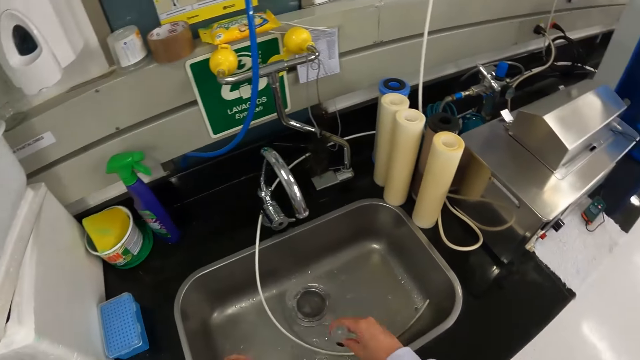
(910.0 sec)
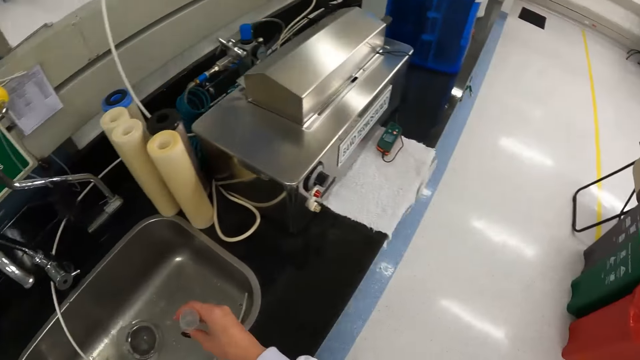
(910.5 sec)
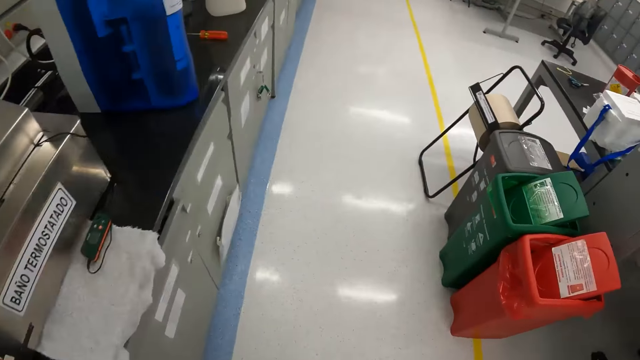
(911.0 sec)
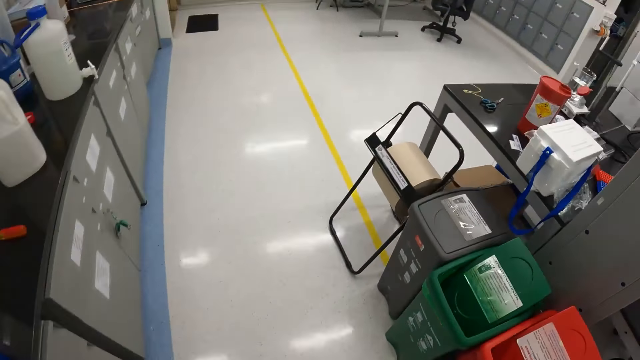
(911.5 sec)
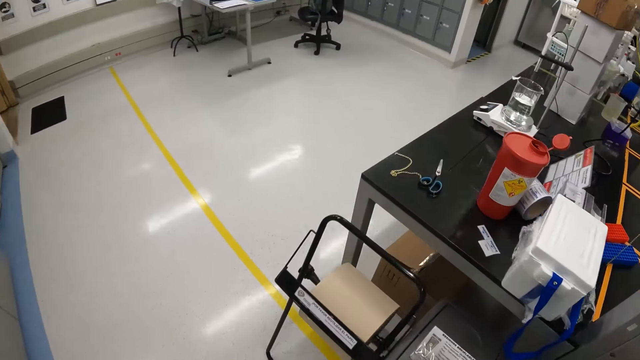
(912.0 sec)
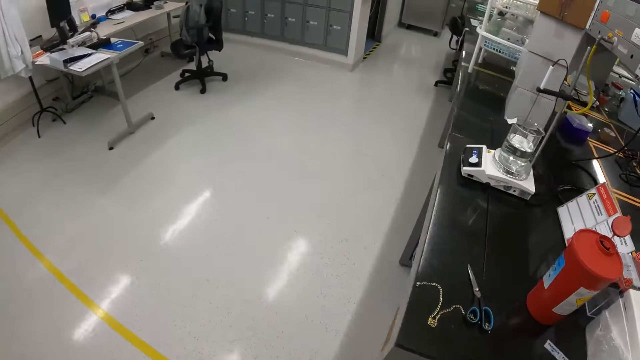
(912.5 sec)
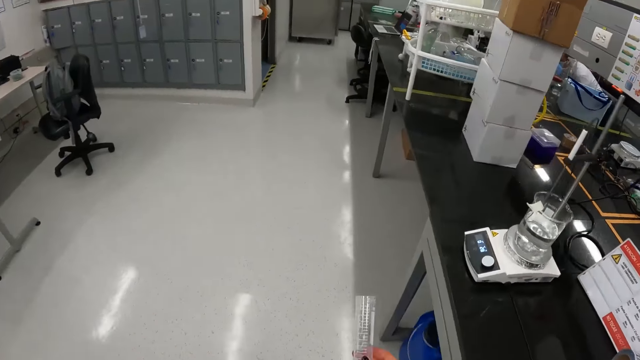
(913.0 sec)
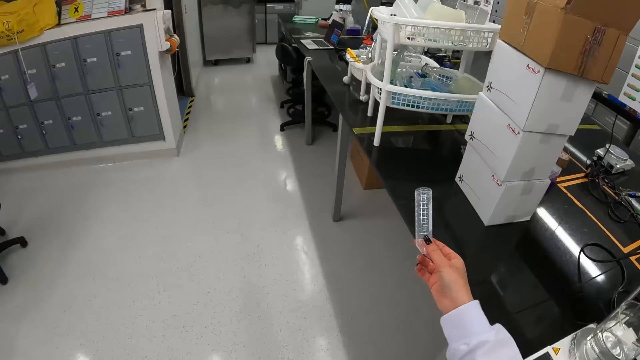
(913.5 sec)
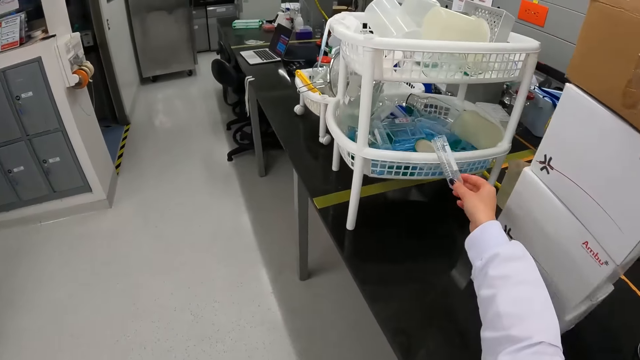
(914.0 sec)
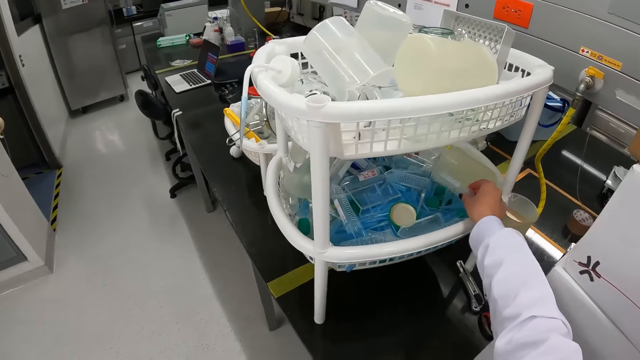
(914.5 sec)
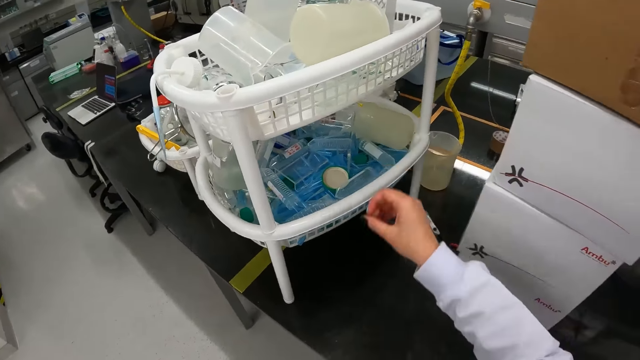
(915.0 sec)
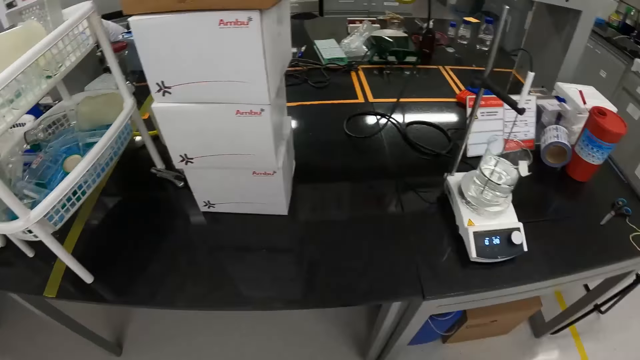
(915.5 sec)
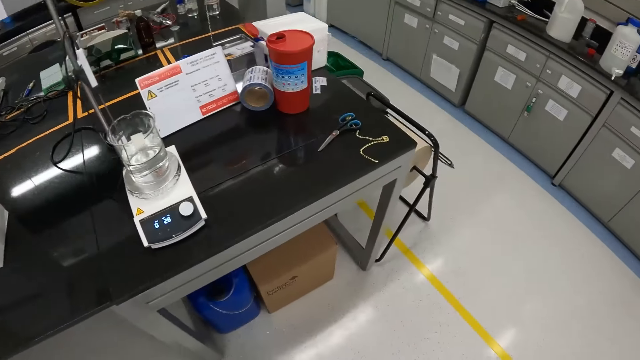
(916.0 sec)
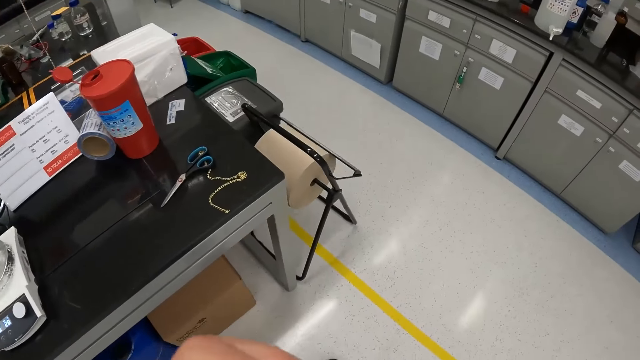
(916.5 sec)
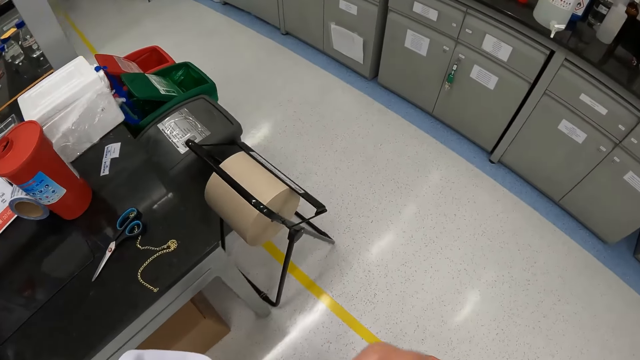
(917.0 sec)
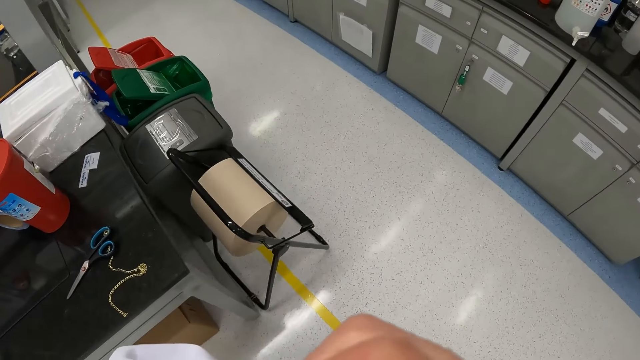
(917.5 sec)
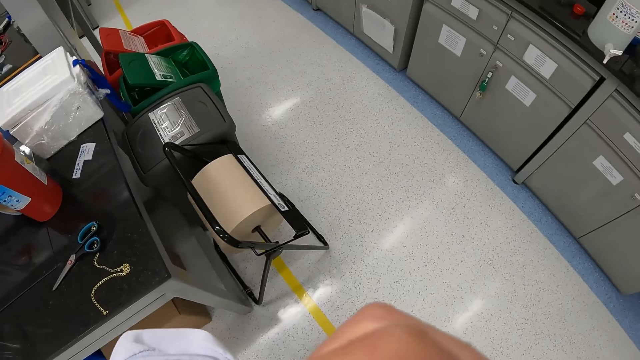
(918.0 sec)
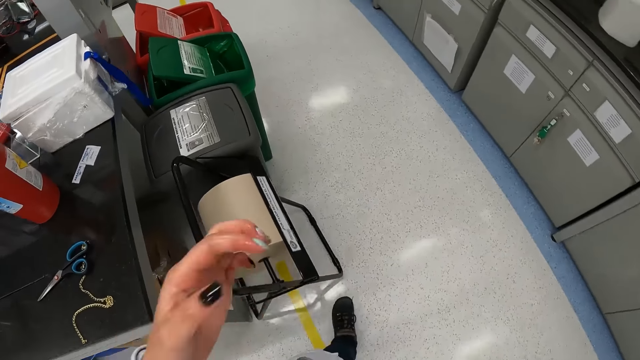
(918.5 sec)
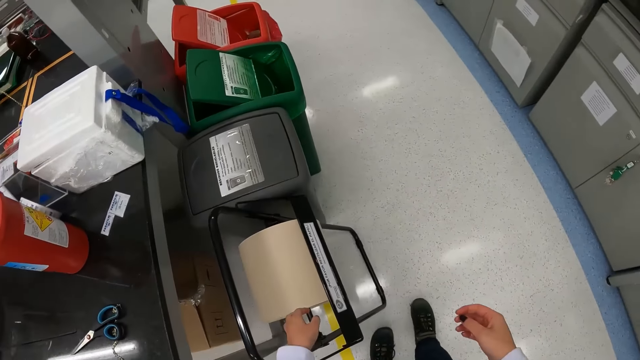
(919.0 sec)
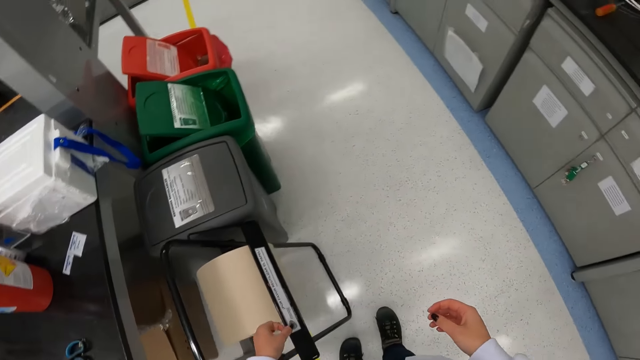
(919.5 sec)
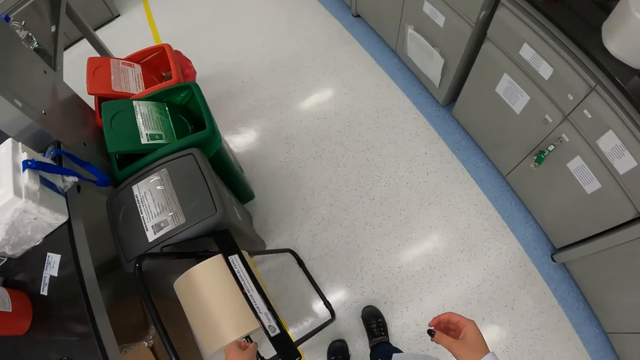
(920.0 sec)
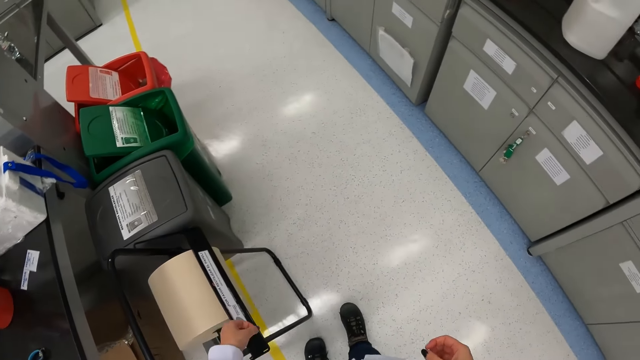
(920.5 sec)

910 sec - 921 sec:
The camera wearer walks in the laboratory. She drops the test tube in a rack on a laboratory table with her right hand. She walks in the laboratory, touches the face and looks around.

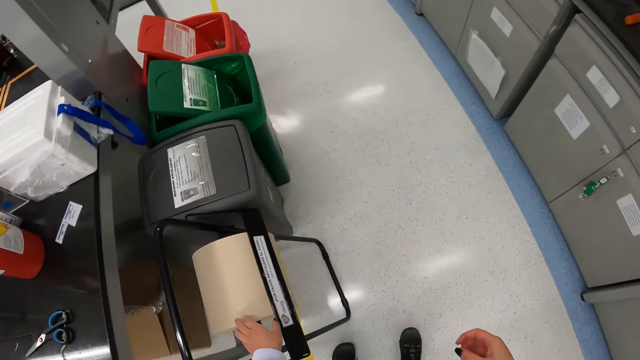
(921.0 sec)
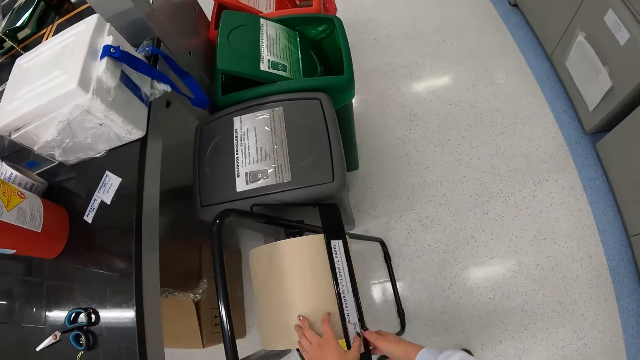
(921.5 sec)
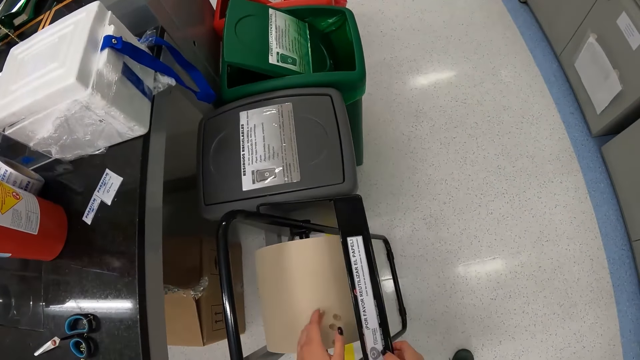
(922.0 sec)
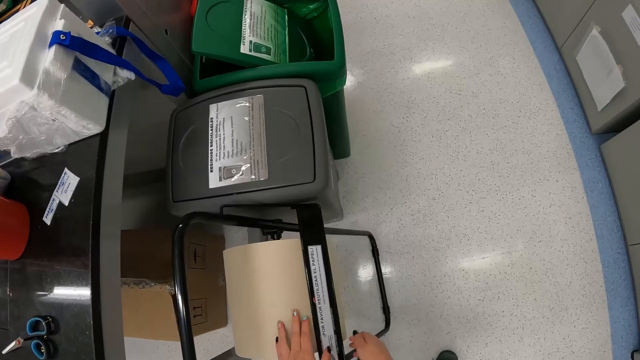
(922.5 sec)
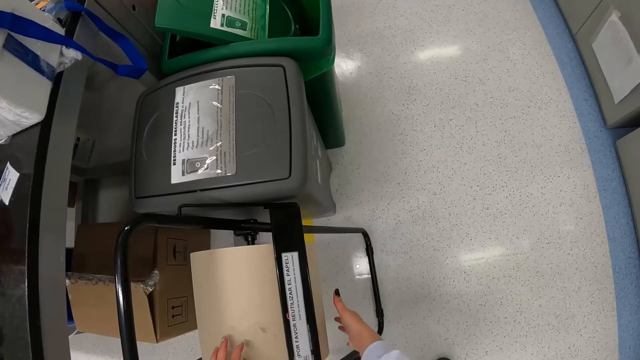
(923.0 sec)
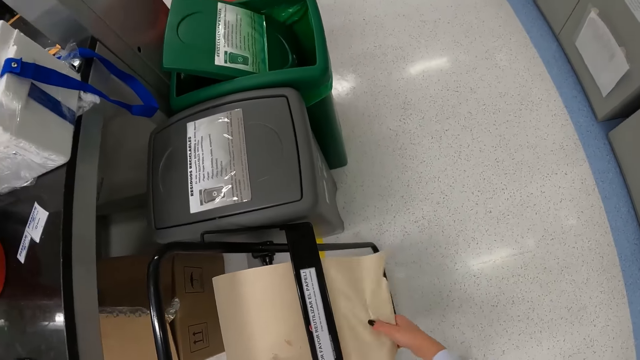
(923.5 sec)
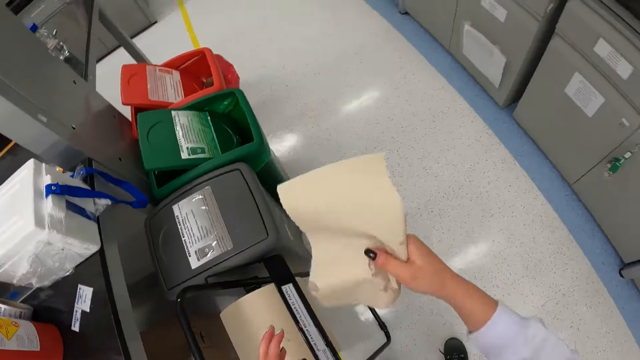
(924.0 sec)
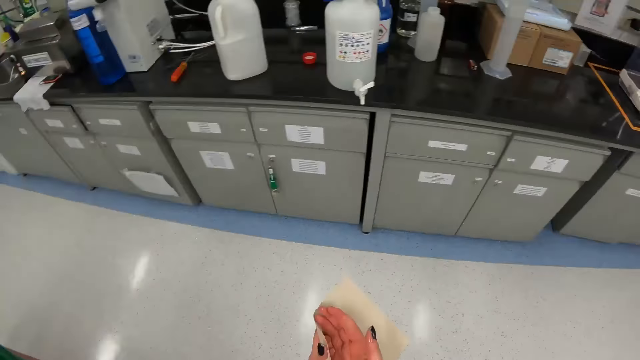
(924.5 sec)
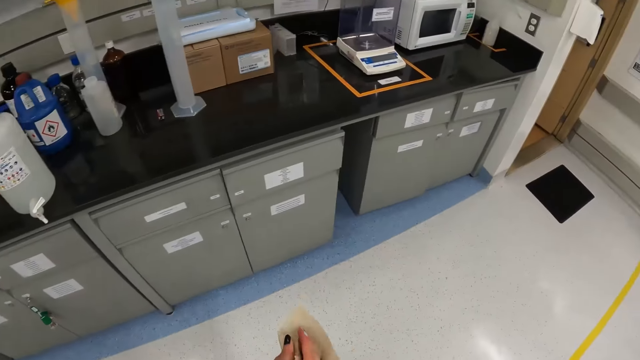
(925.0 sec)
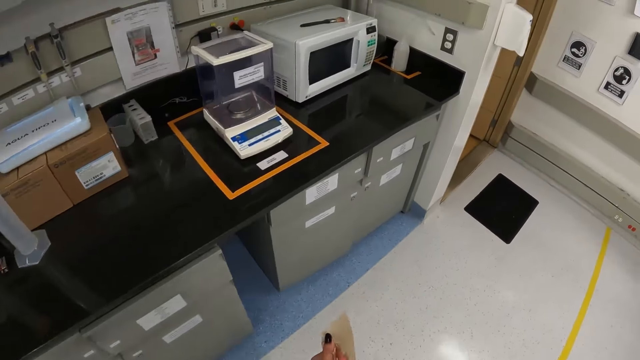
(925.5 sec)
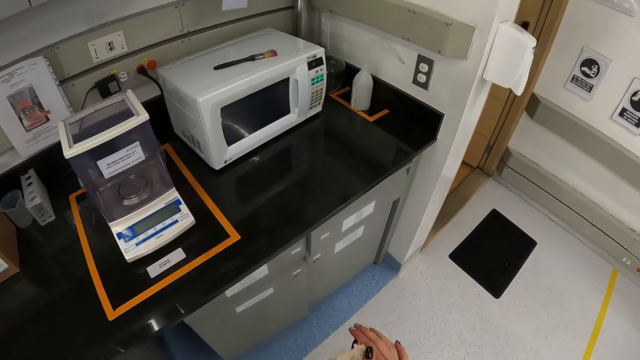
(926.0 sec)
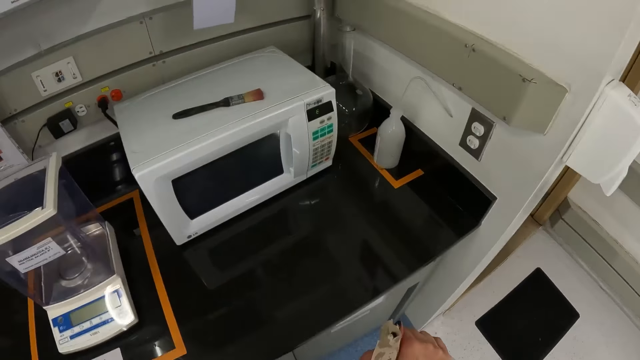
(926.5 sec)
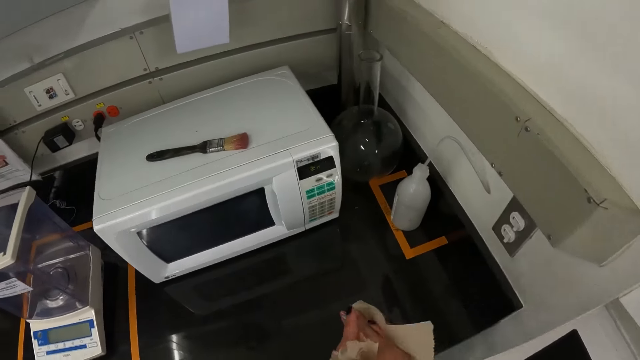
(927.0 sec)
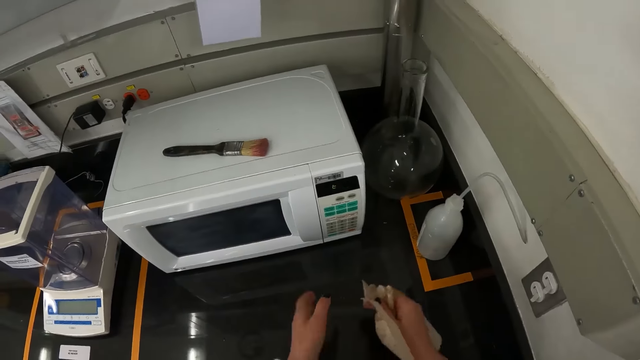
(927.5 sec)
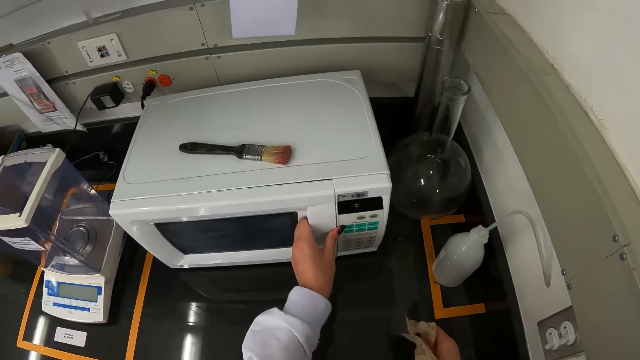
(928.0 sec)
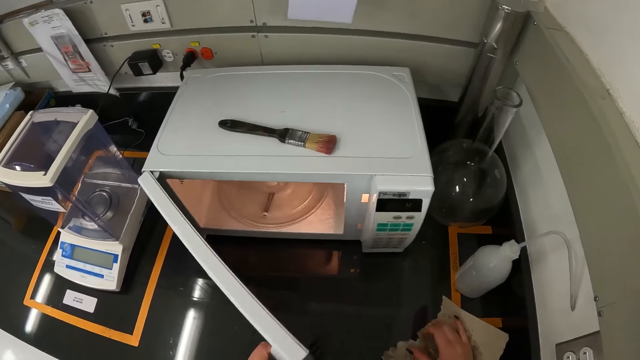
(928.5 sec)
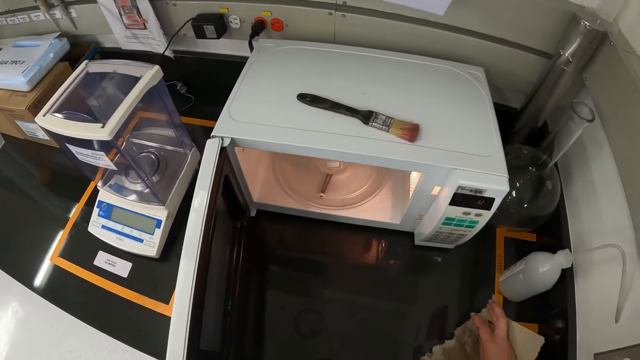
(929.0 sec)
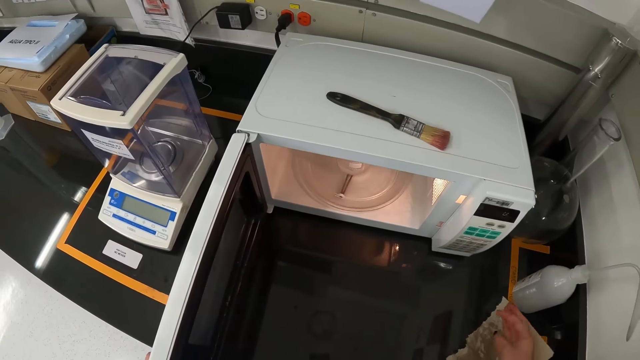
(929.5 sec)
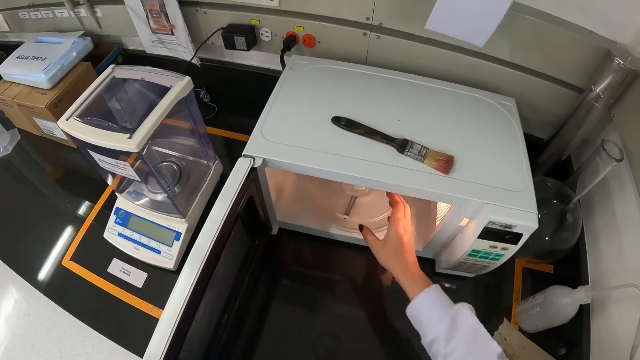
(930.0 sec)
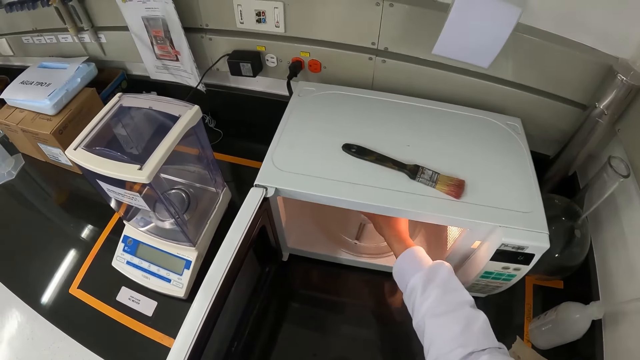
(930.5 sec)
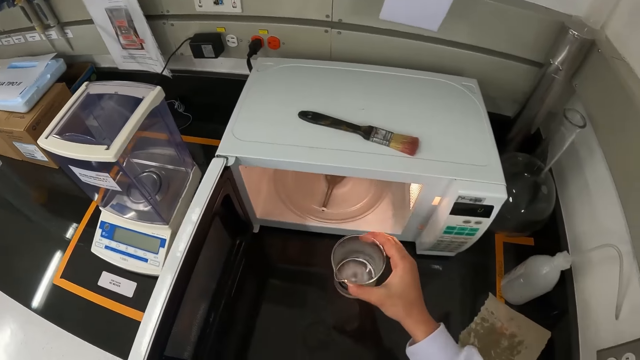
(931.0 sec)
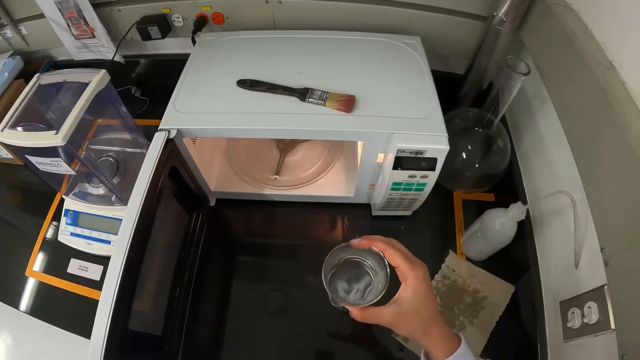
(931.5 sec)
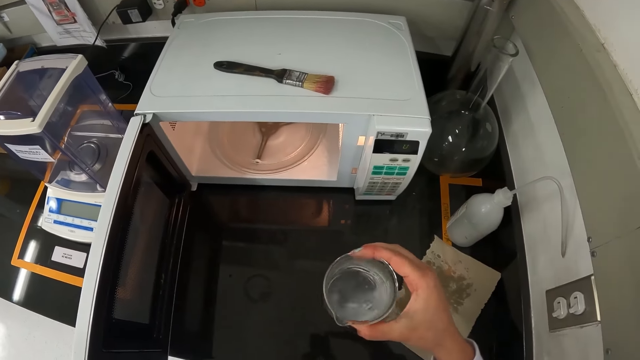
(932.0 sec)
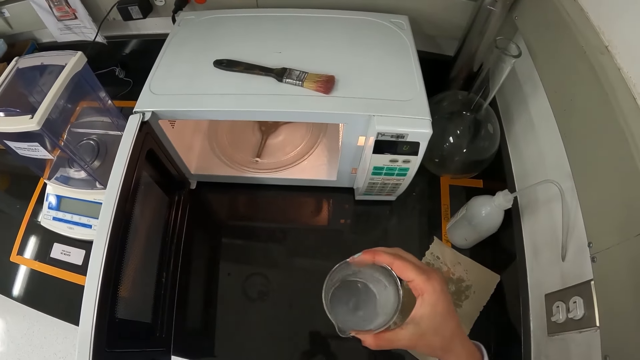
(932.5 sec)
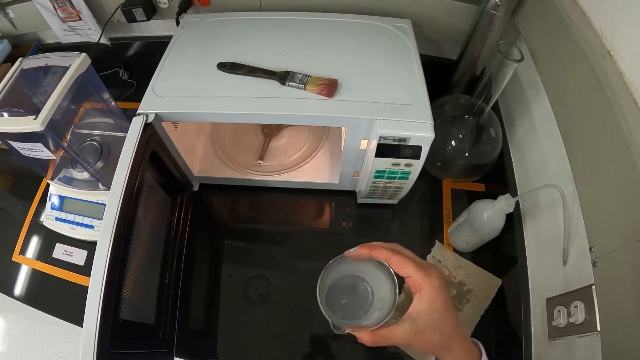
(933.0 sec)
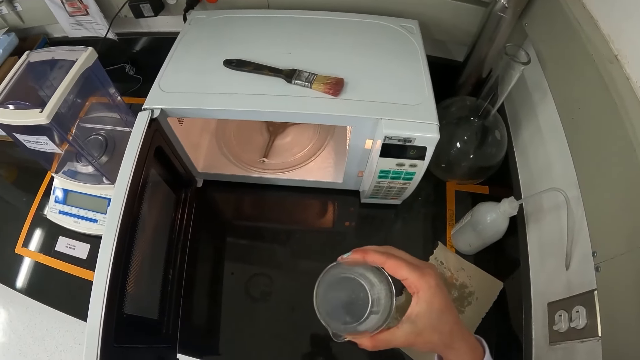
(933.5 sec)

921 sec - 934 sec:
The camera wearer rolls a roll of reuse paper with her left hand. She tears a piece of reuse paper from the roll of reuse paper on the paper trimmer with her right hand. She cleans her hands with the piece of reuse paper. She walks in the laboratory. She opens the microwave with her left hand. She drops the piece of reuse paper on the laboratory table with her right hand. She takes the beaker from the microwave with her right hand. She shakes the beaker with her right hand.
